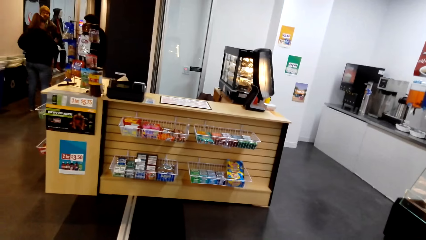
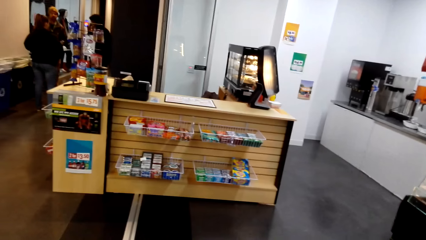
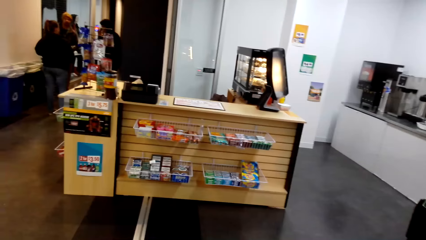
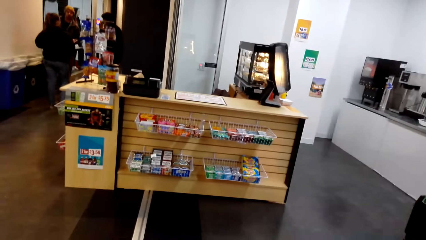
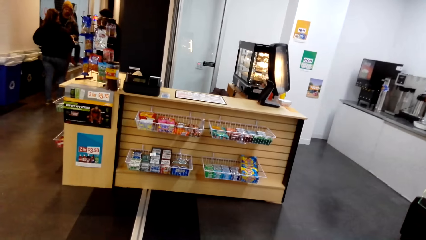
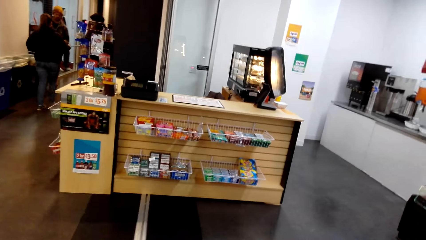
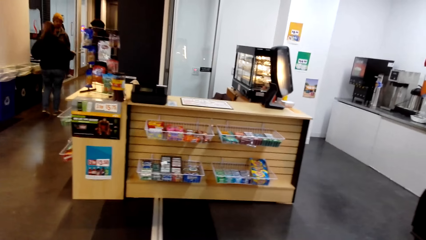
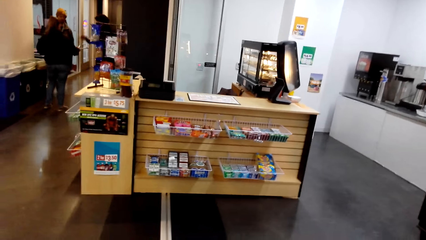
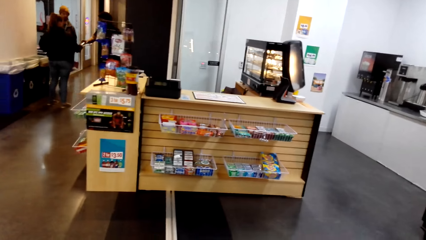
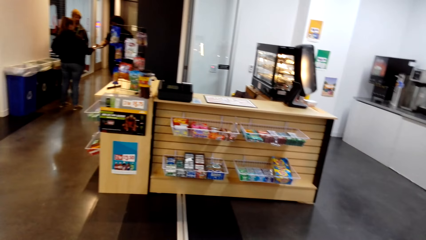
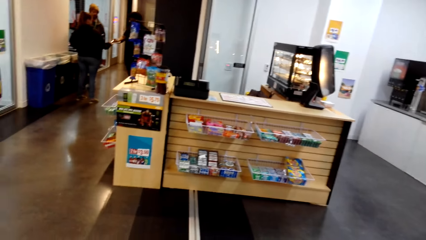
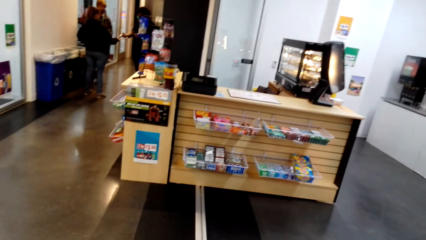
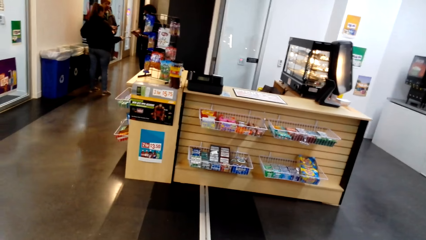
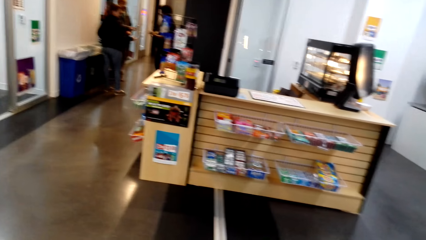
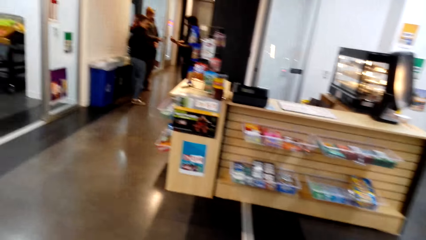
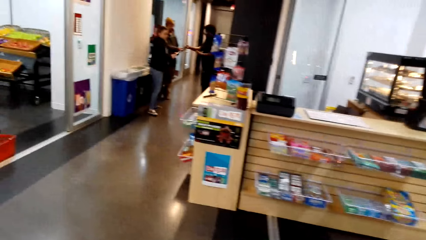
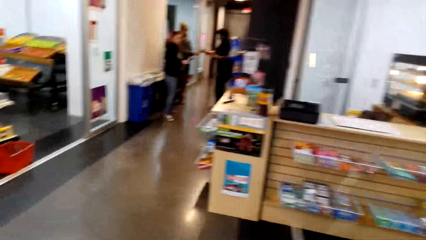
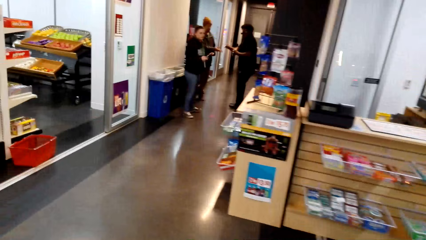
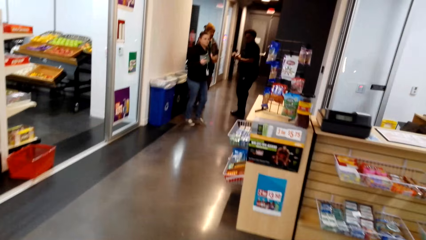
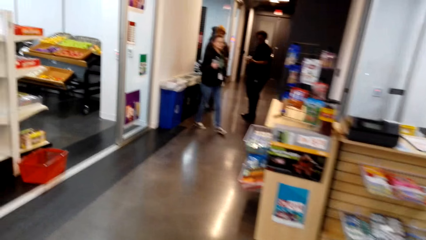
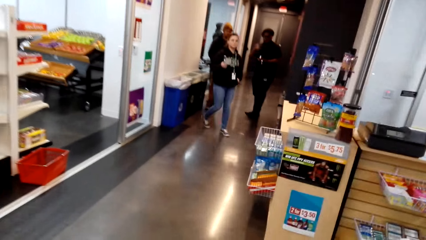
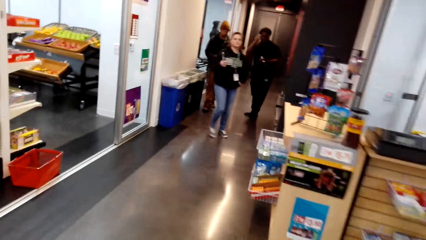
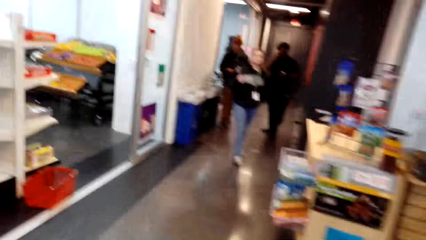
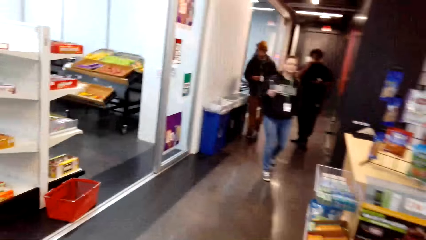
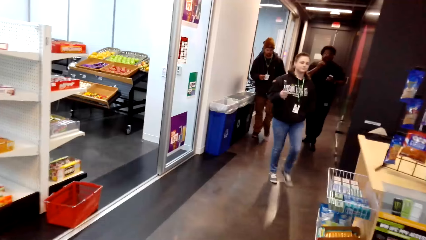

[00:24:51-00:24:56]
A person walks in a supermarket.
